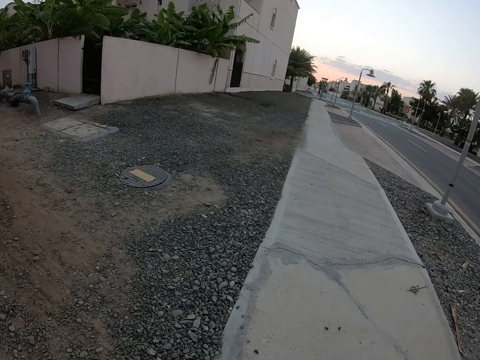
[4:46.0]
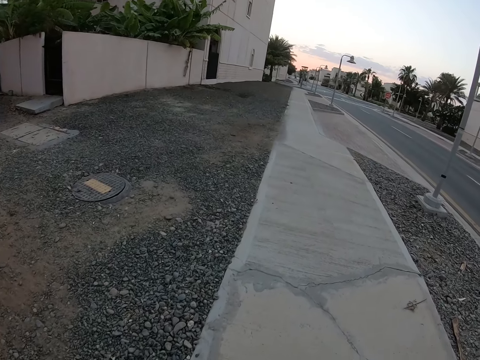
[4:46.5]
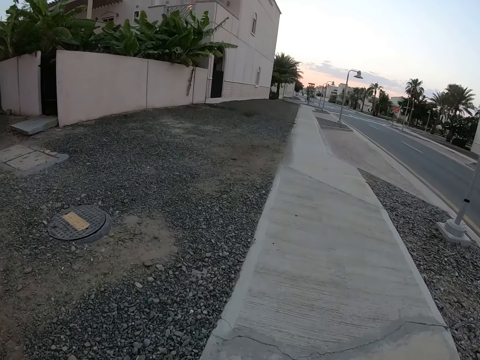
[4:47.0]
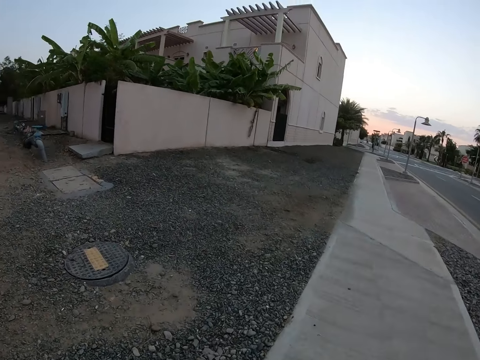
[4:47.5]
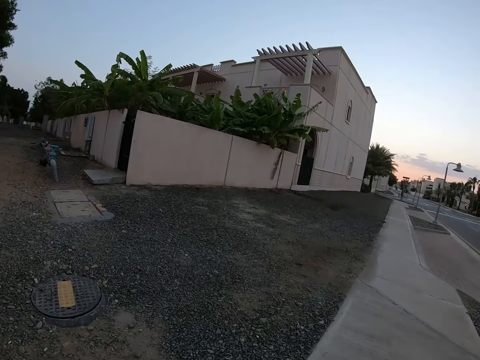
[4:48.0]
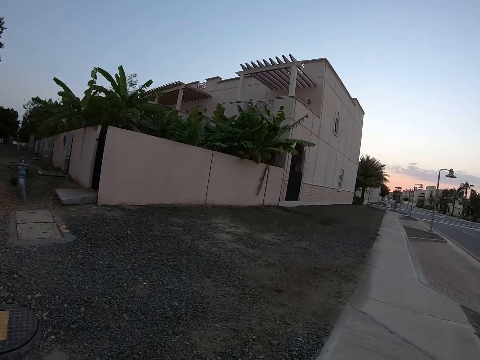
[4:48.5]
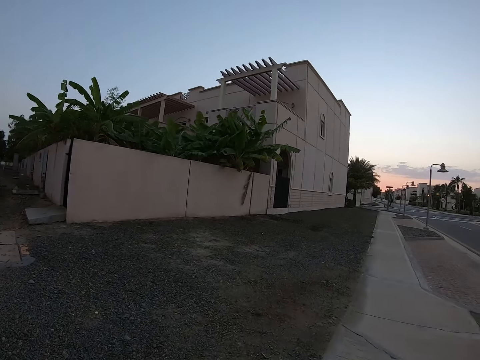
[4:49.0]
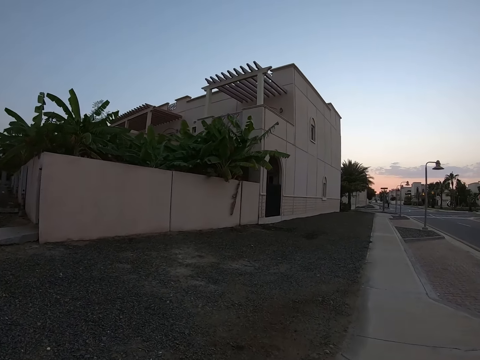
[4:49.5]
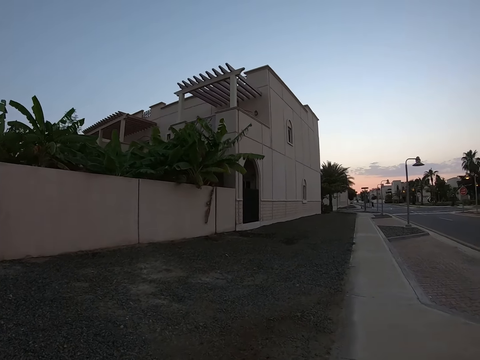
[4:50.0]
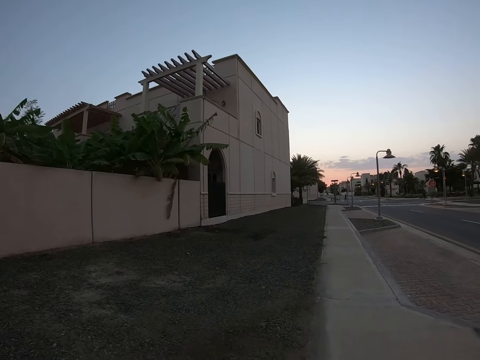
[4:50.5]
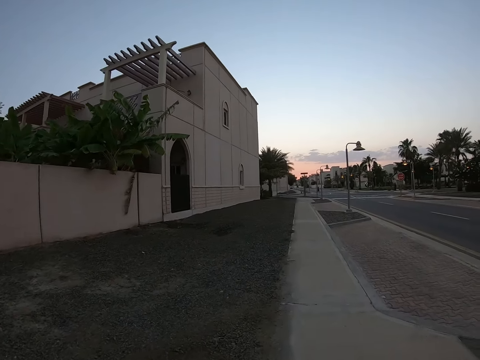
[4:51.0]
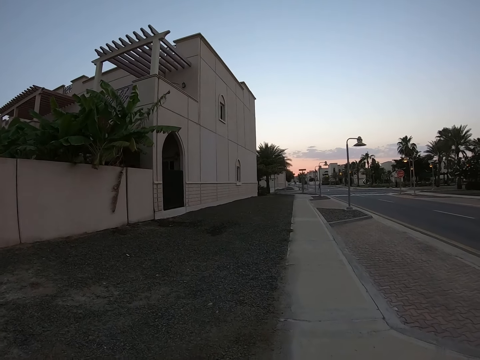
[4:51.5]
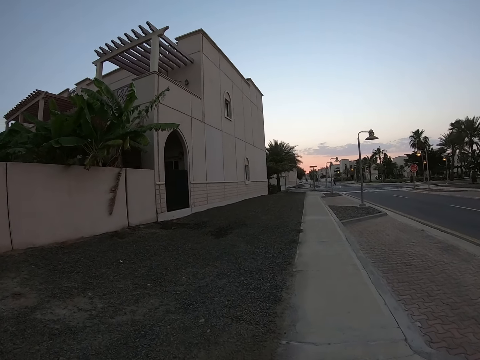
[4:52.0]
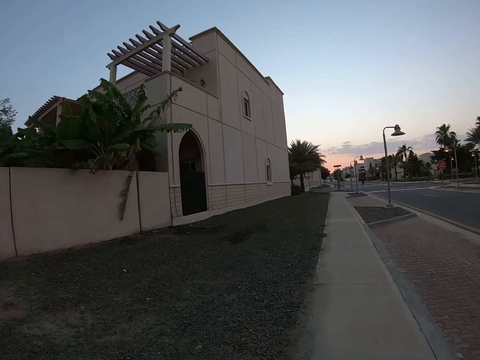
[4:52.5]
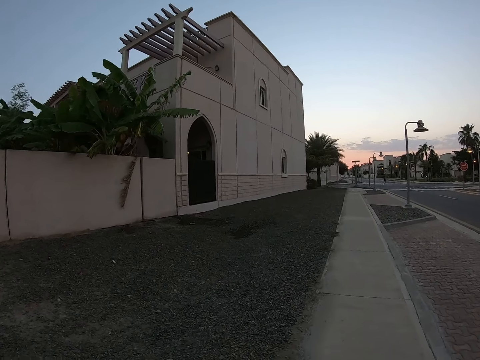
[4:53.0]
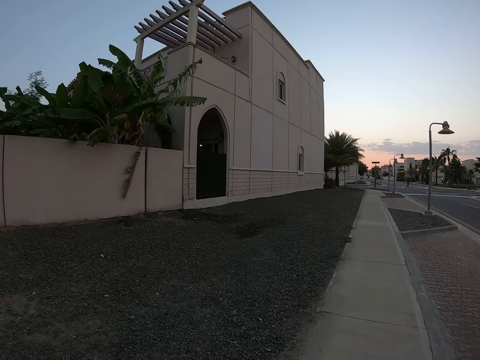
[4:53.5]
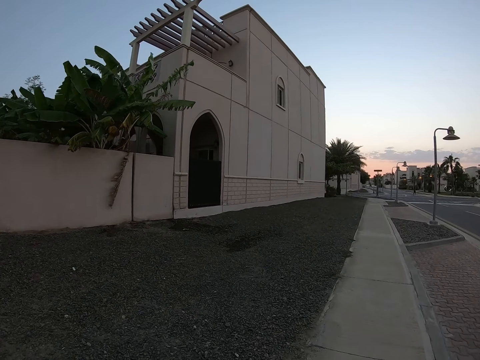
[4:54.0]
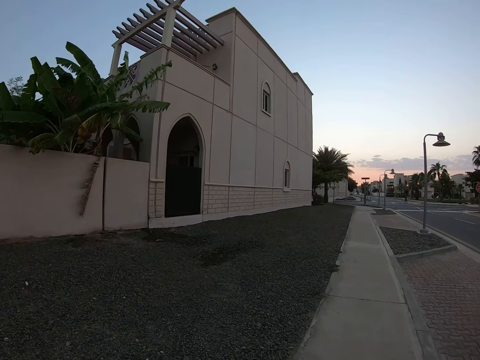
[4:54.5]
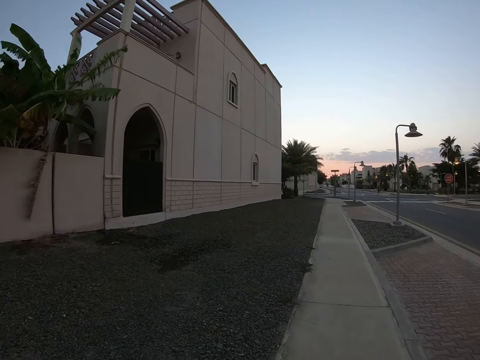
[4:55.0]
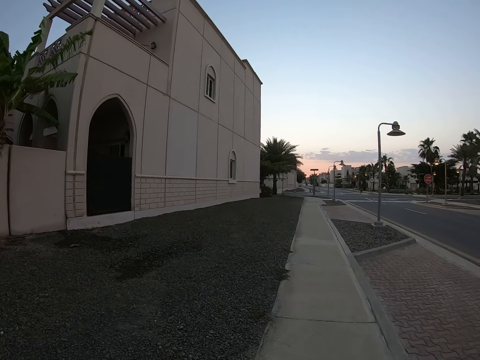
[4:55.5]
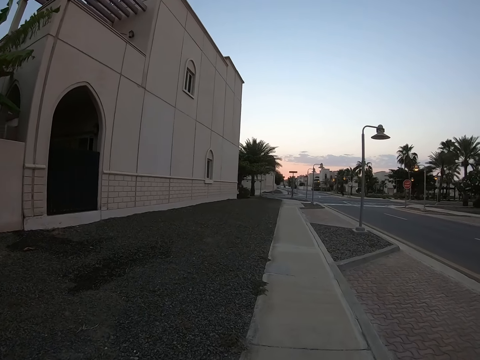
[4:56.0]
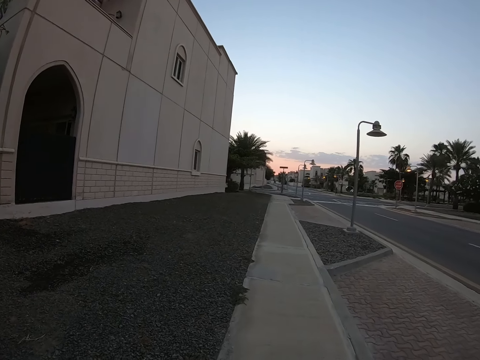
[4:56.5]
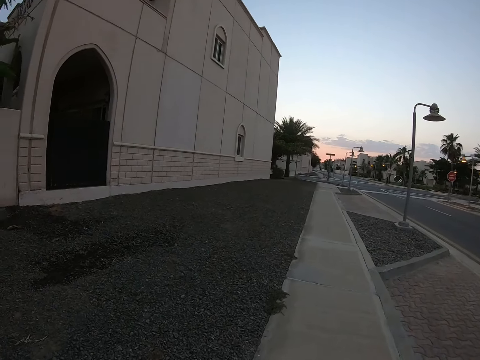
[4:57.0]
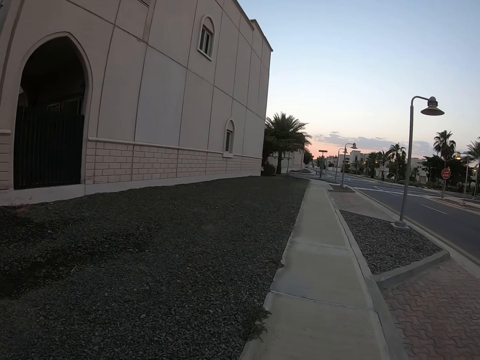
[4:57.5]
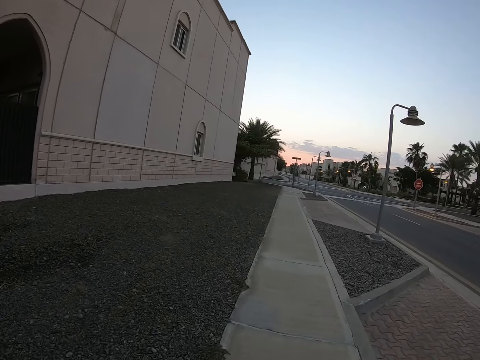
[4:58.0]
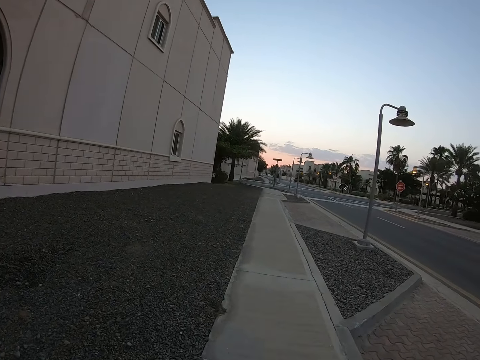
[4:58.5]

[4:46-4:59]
The camera wearer looks around the road. They walk around the road.

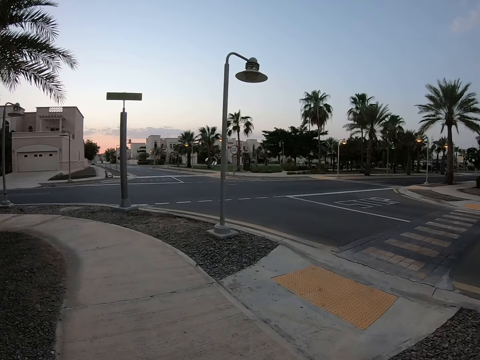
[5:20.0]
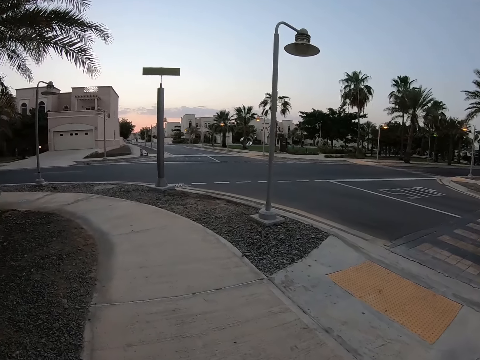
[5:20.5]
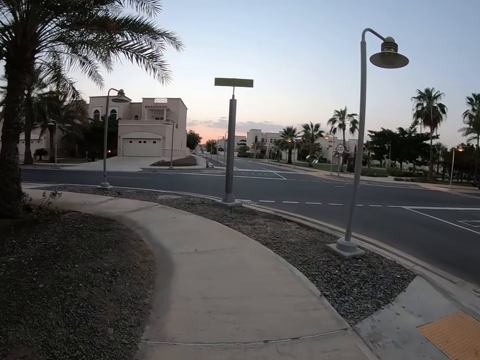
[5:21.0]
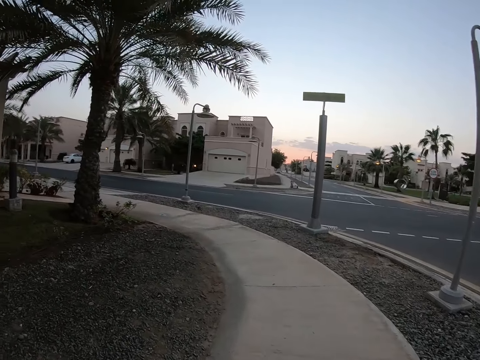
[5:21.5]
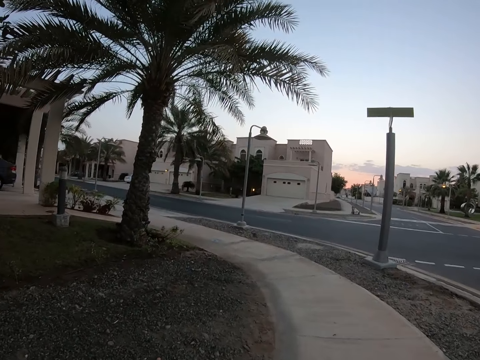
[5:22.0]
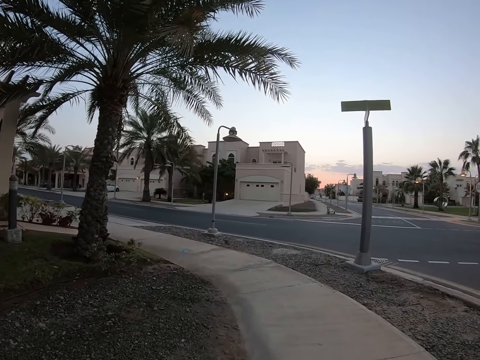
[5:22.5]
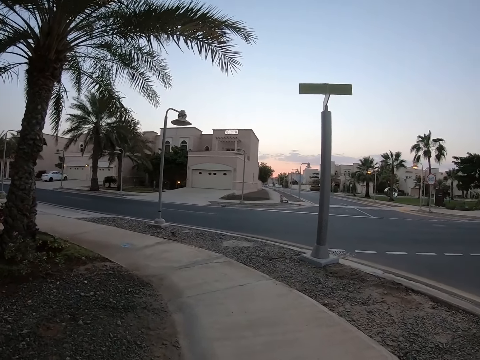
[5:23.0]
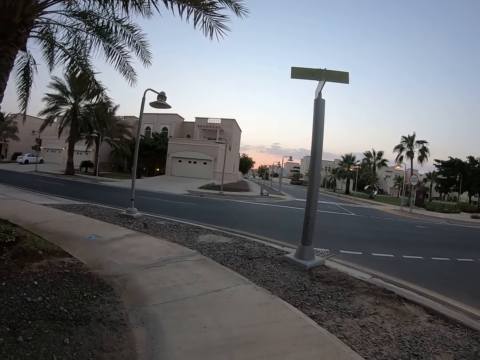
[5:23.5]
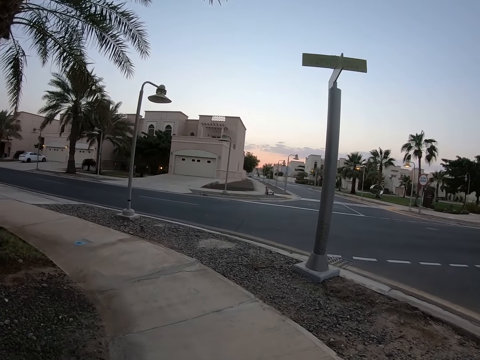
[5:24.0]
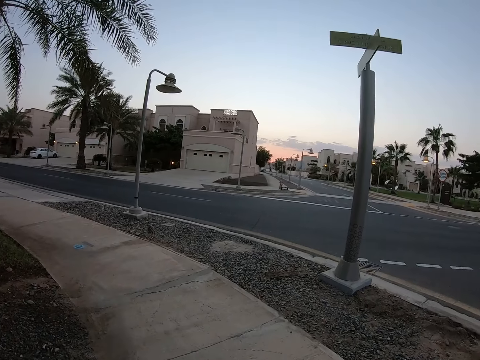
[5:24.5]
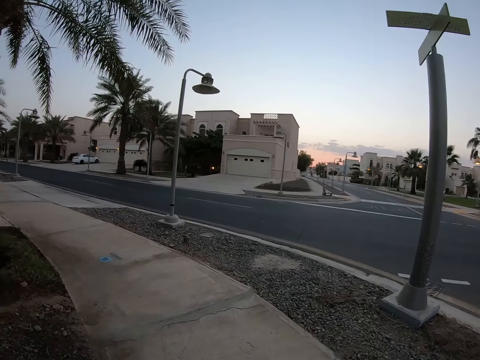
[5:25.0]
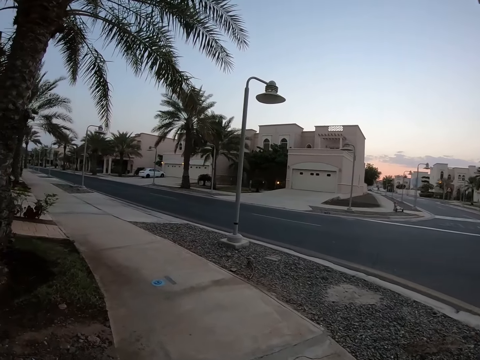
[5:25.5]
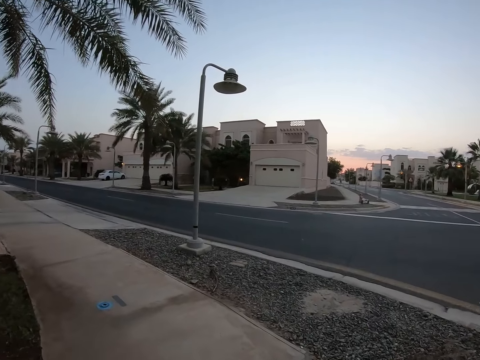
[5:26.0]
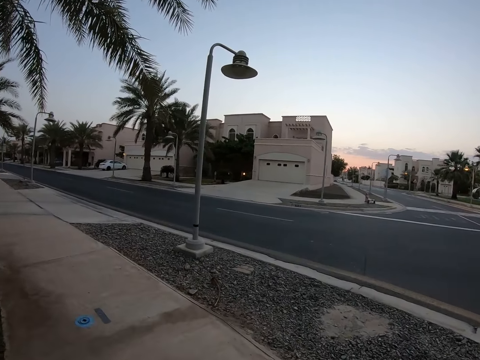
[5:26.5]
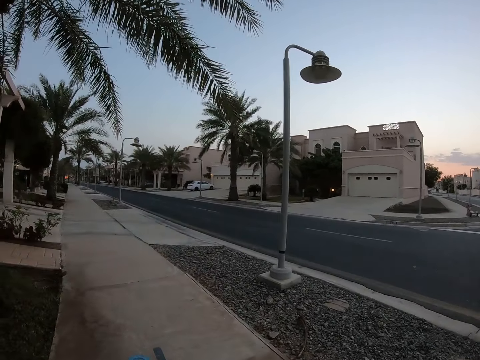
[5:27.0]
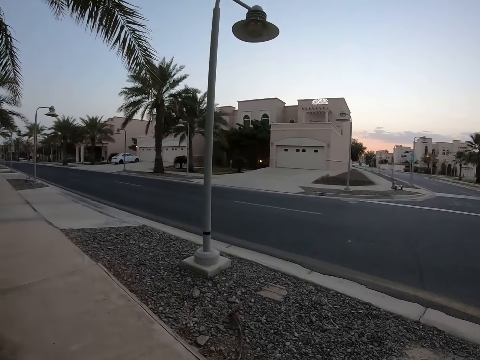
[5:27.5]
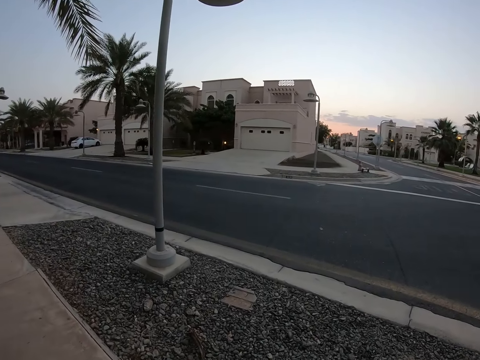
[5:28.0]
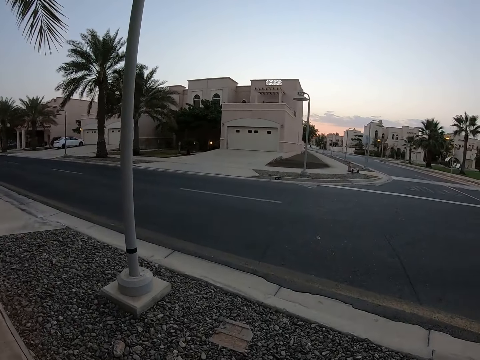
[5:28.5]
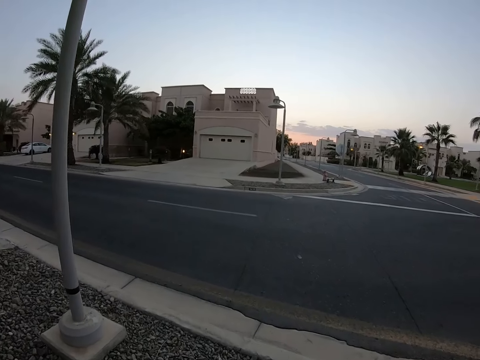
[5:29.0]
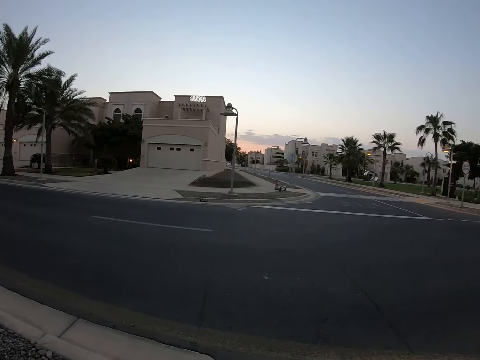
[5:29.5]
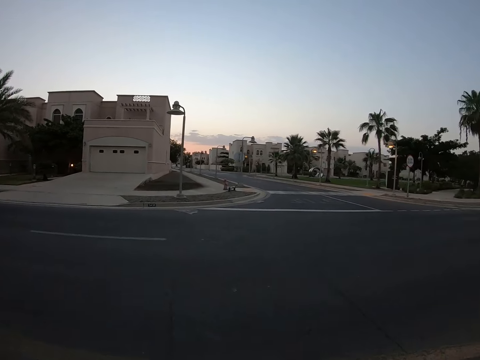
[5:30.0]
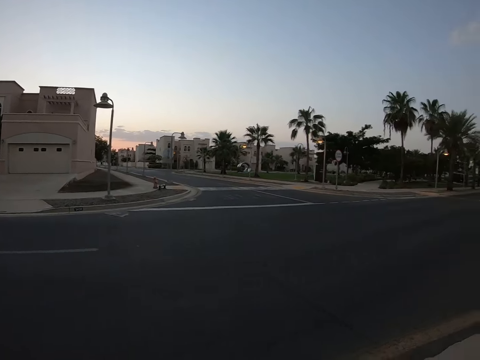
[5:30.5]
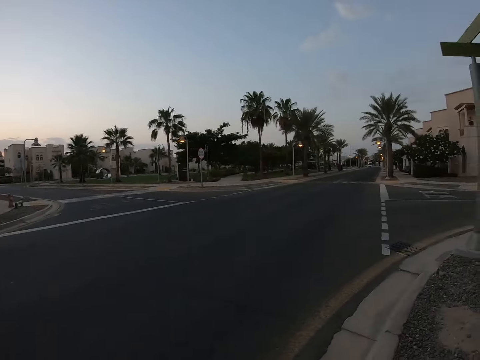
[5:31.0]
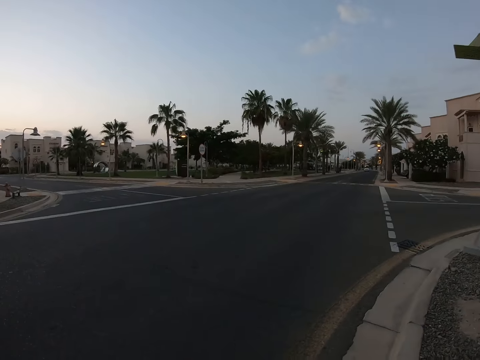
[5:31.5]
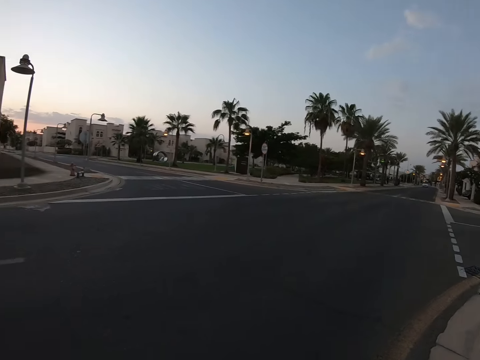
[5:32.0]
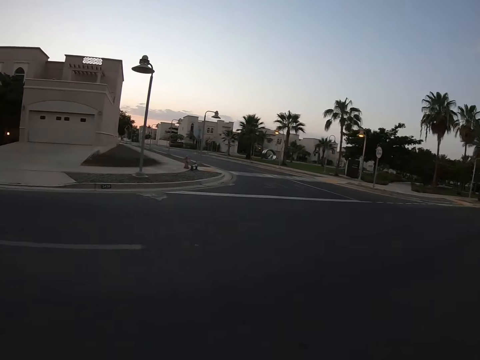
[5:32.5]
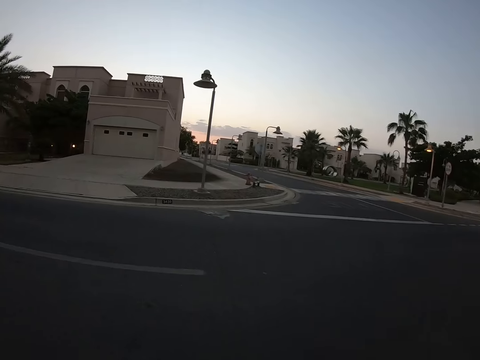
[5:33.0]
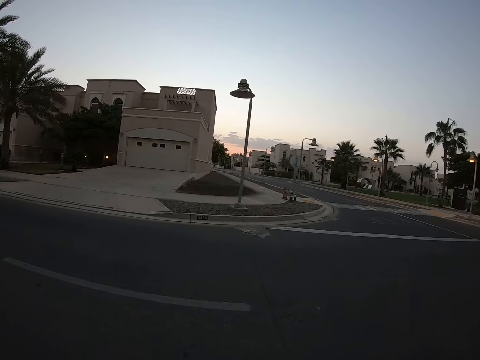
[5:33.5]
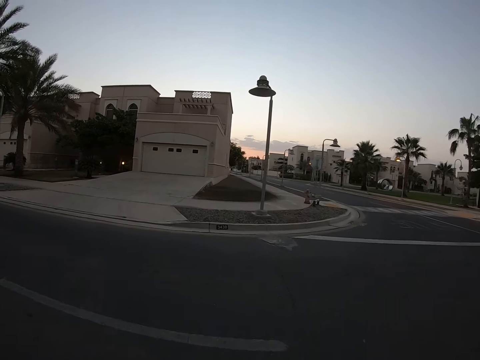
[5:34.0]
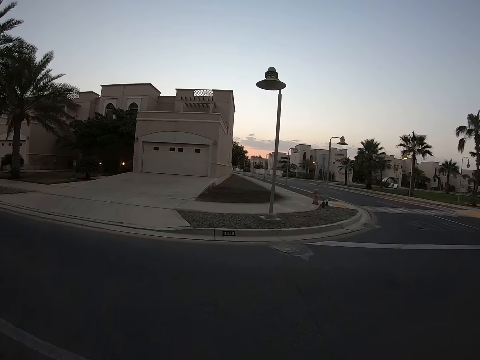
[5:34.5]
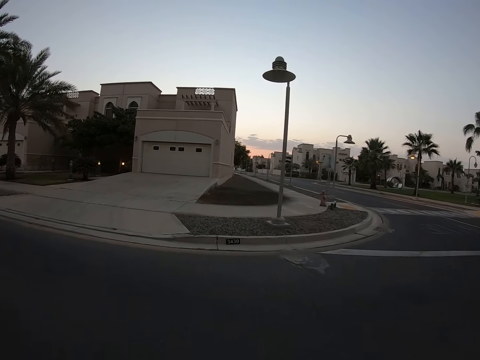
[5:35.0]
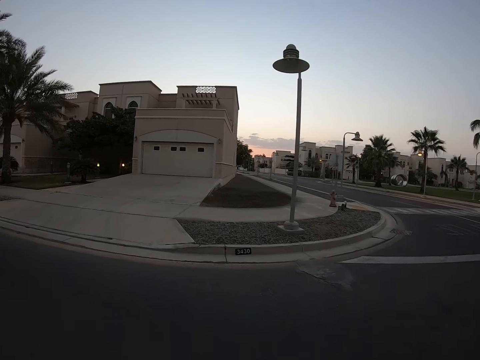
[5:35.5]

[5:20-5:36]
The camera wearer looks around the road. They walk around the road. They look around the road. They walk around the road.
